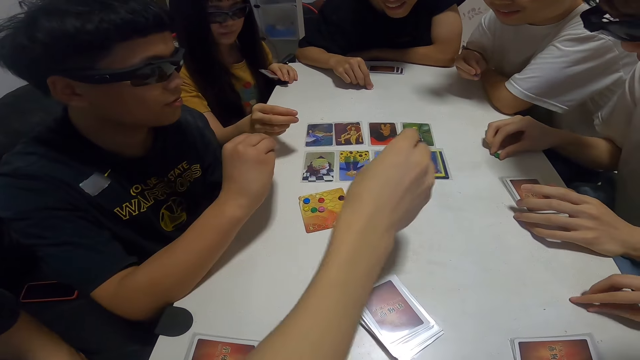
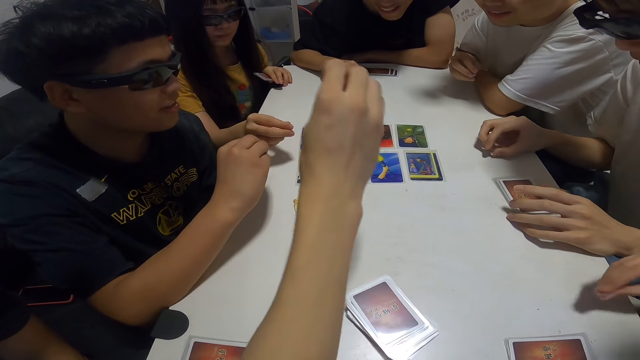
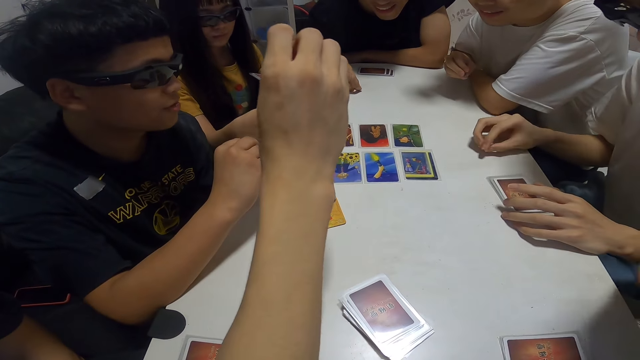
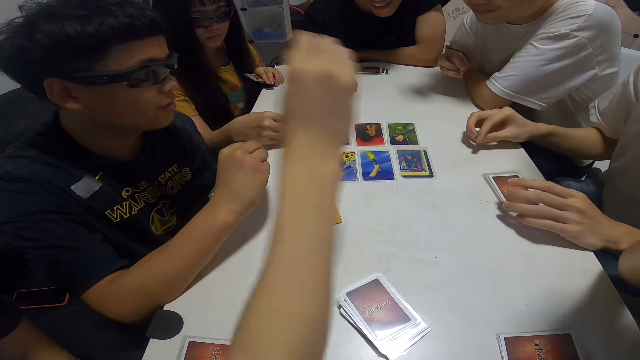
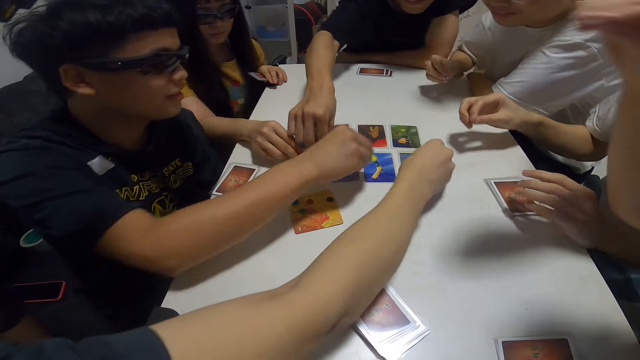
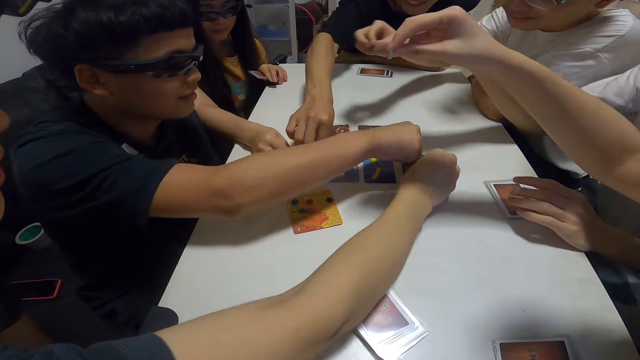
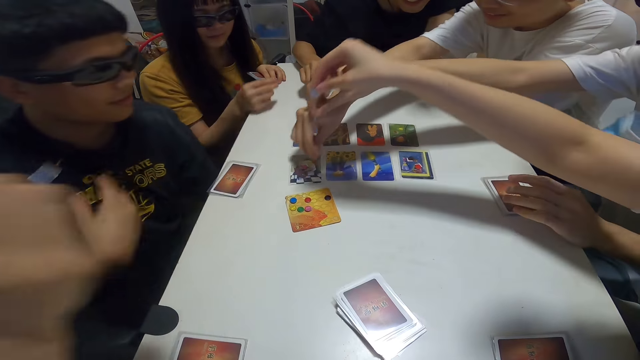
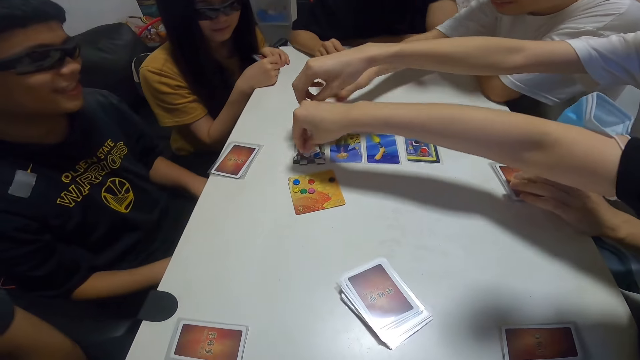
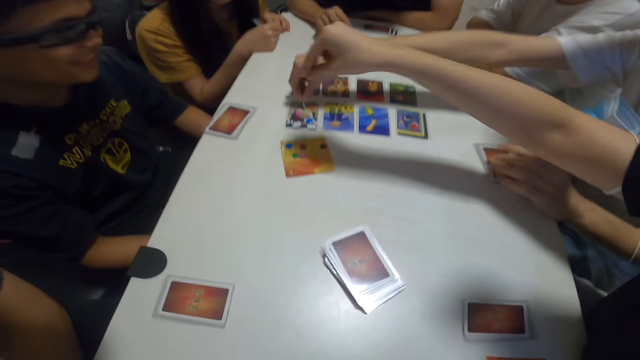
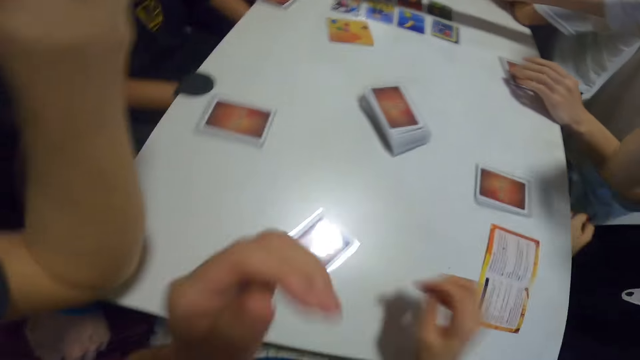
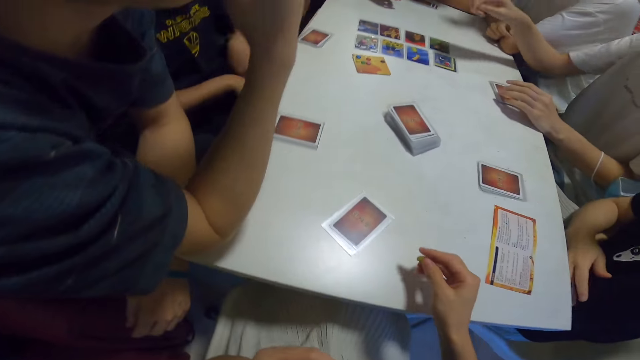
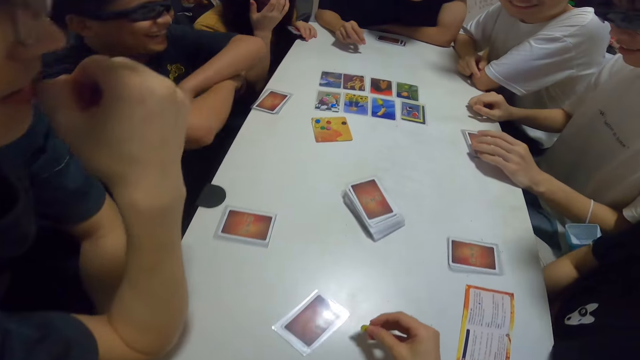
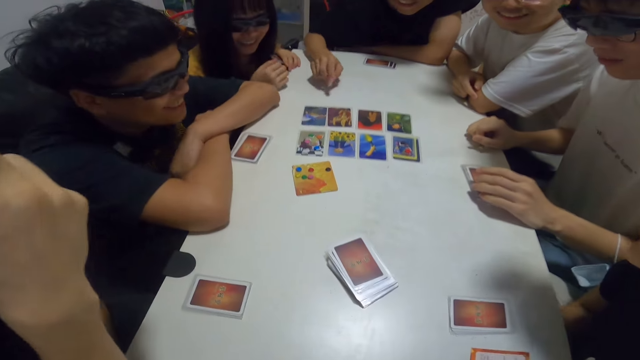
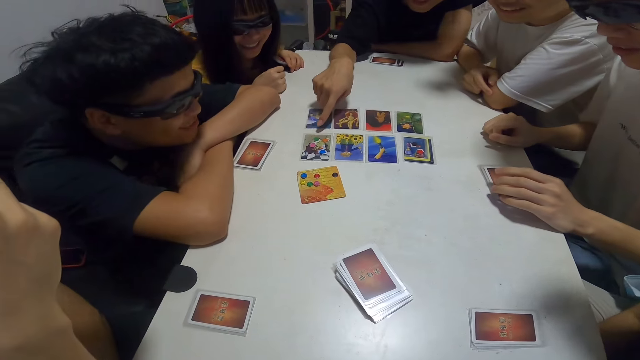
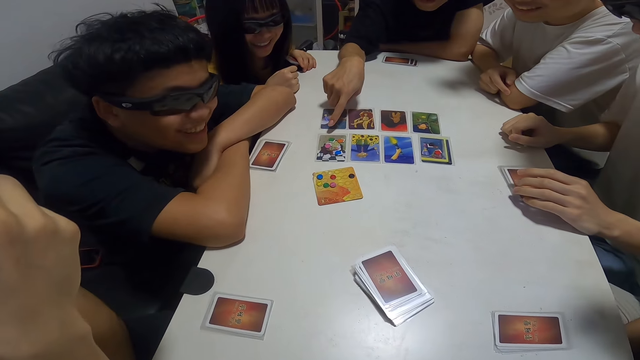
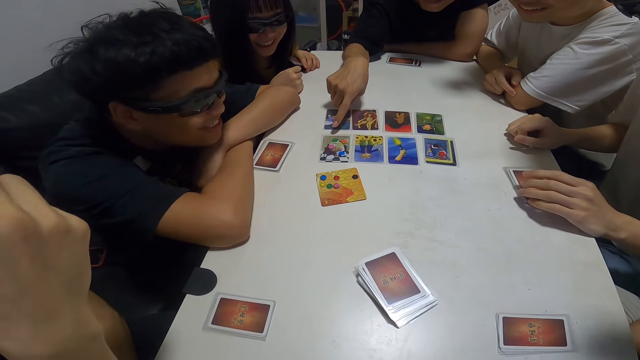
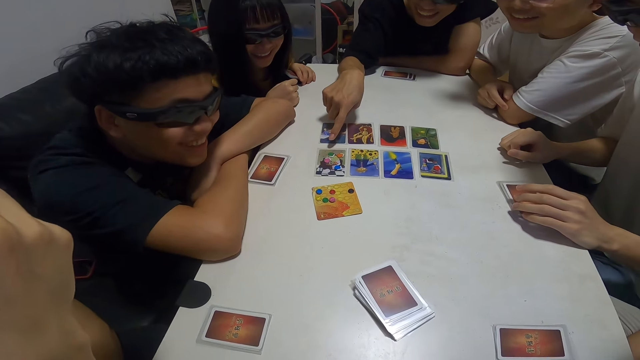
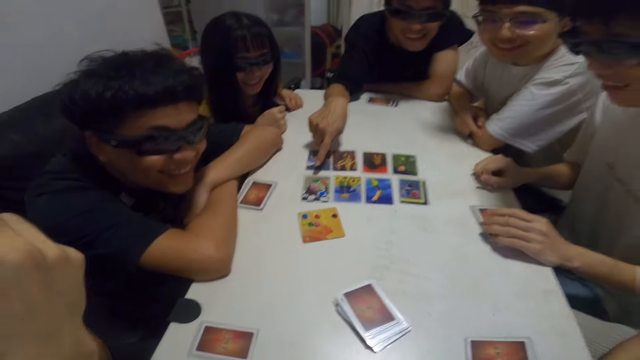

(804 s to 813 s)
The camera wearer interacts with the group.

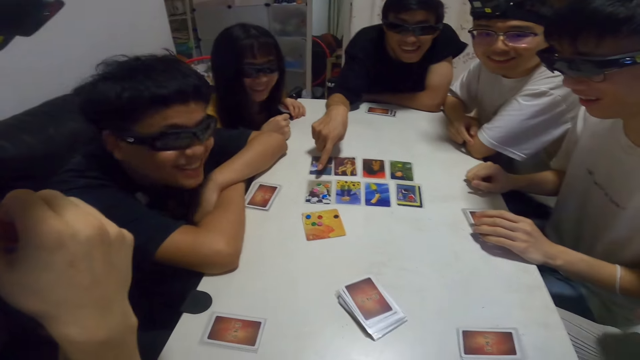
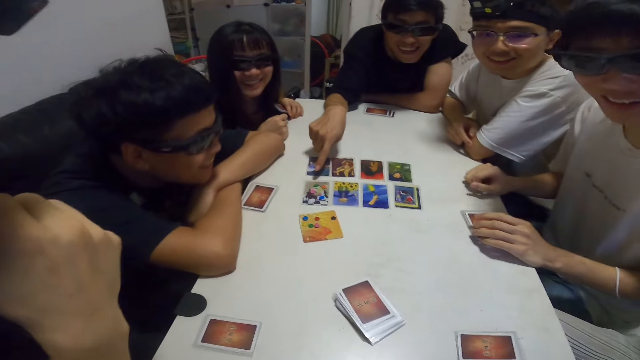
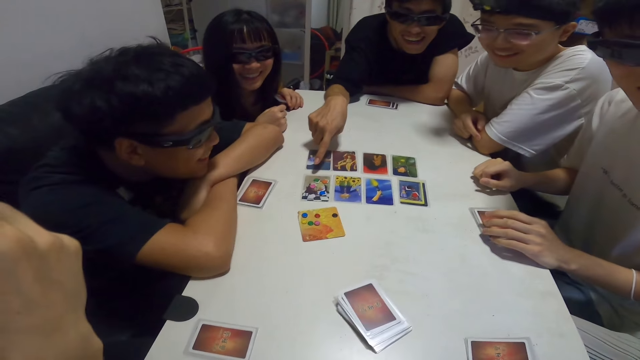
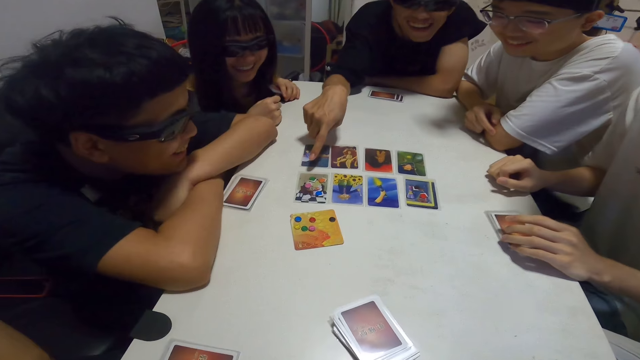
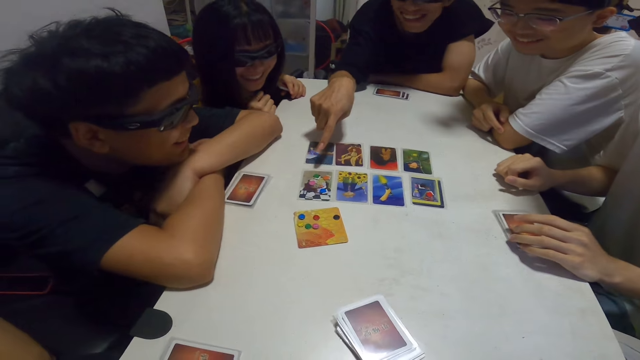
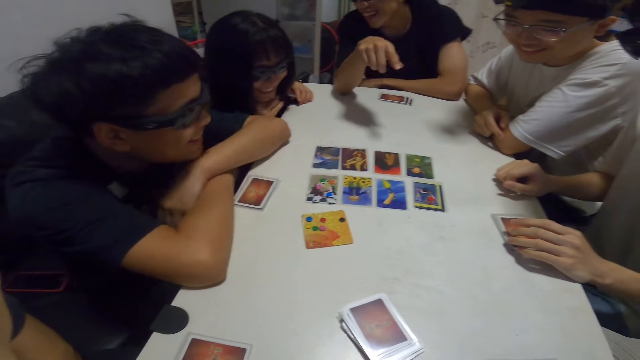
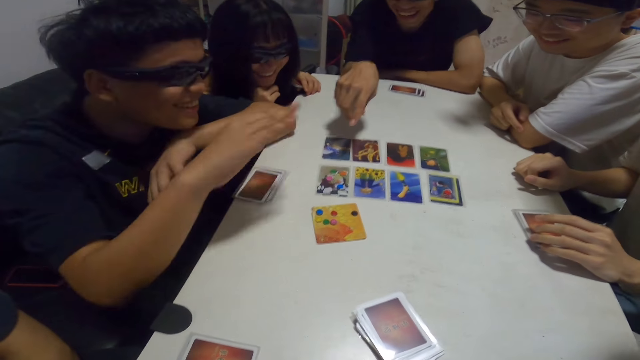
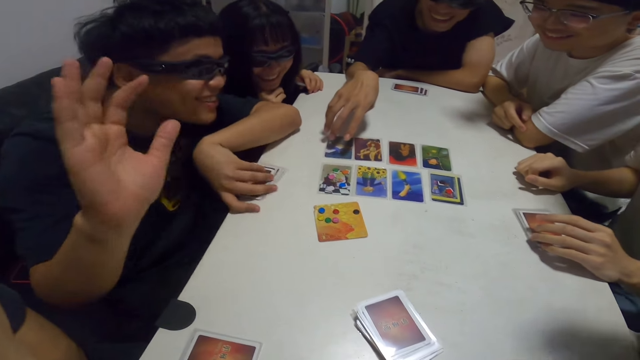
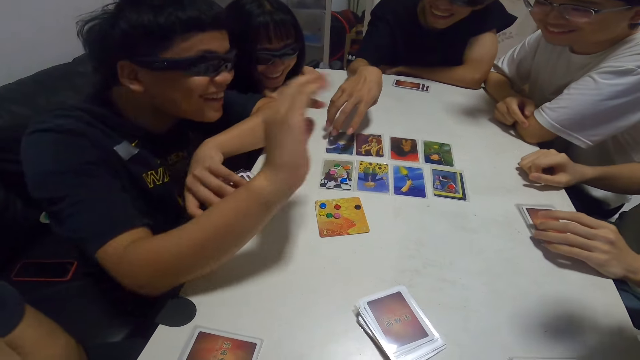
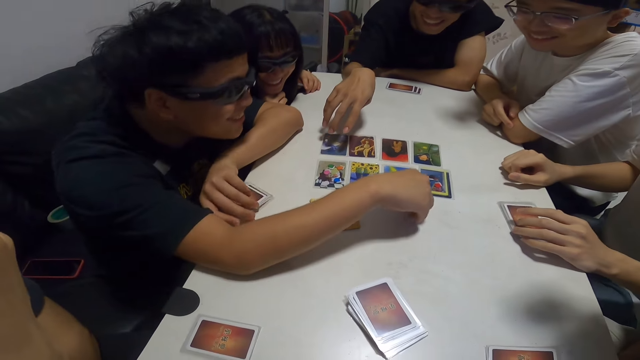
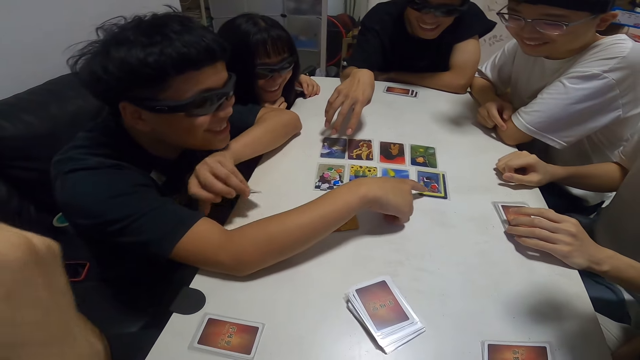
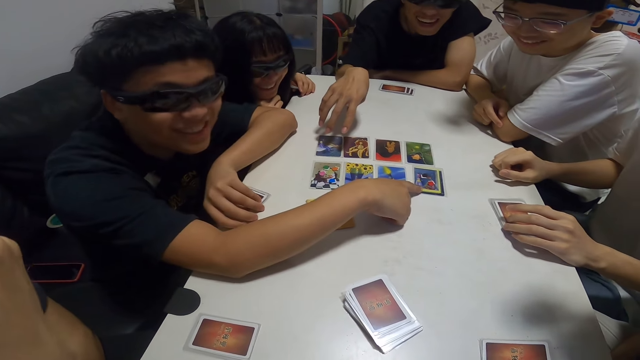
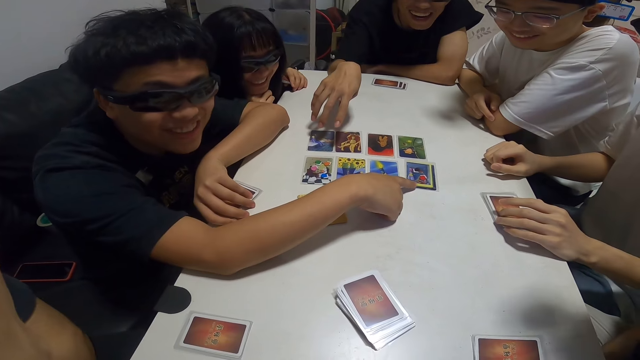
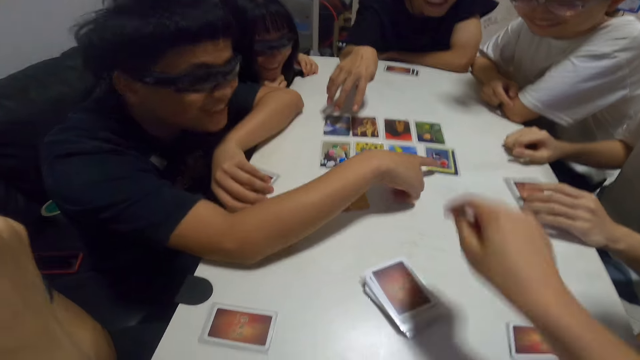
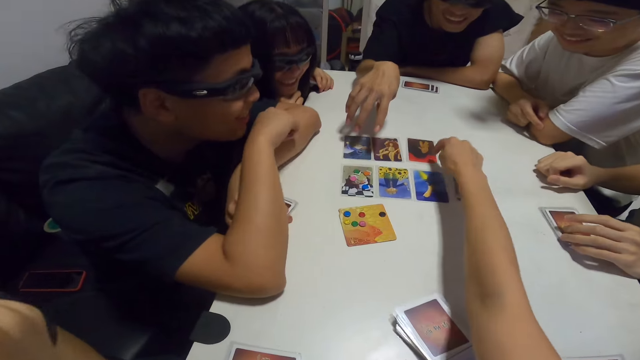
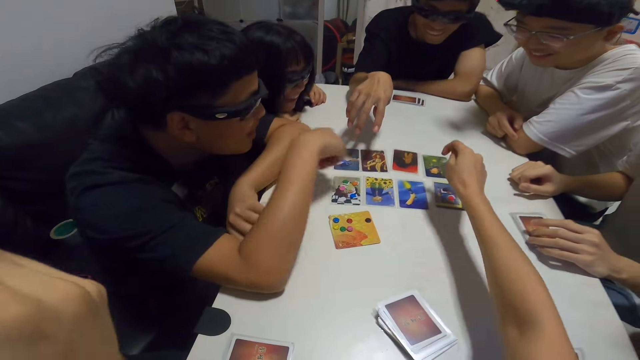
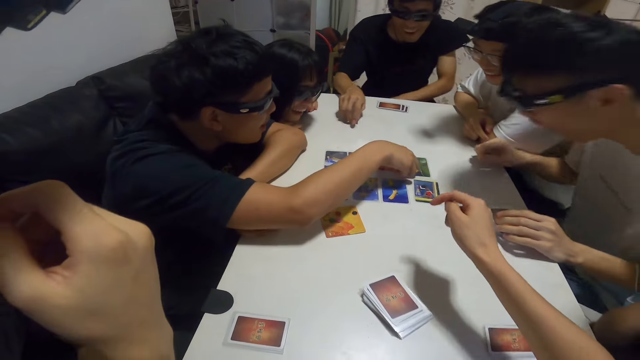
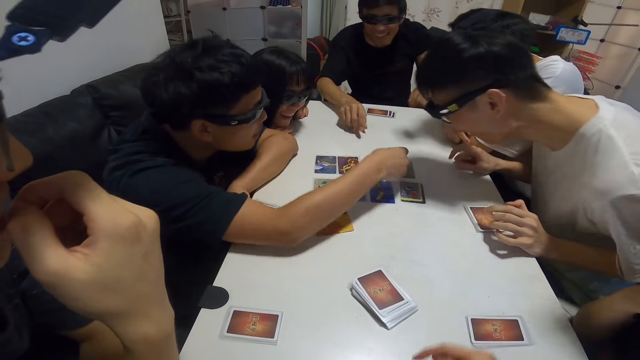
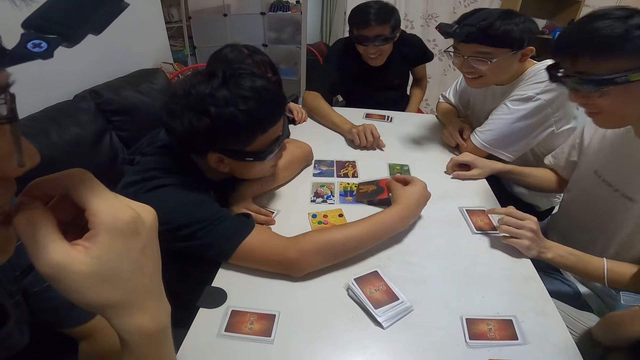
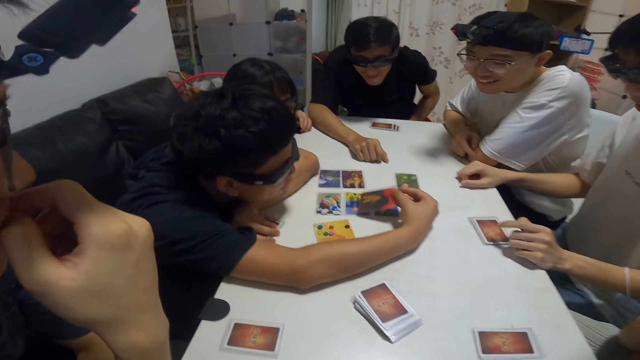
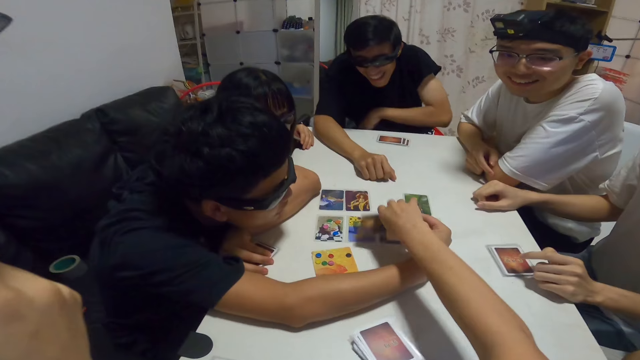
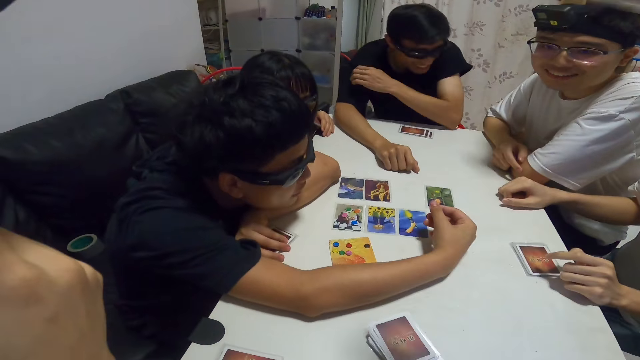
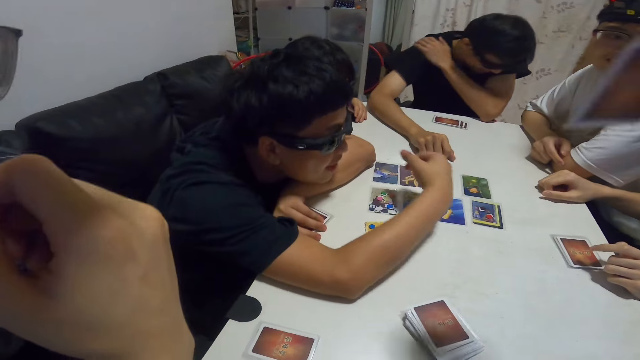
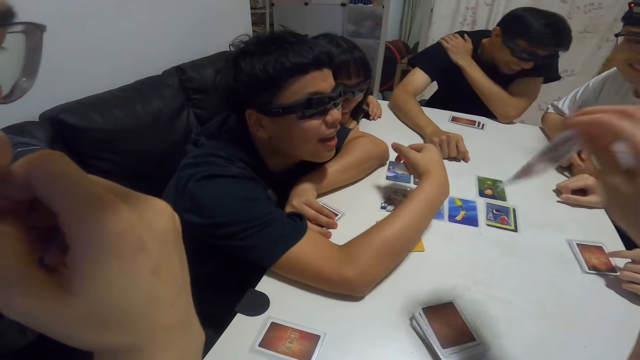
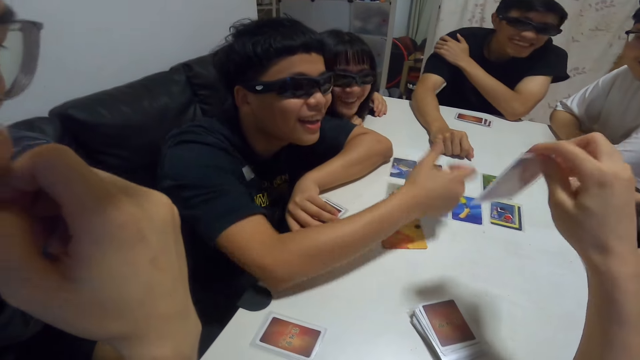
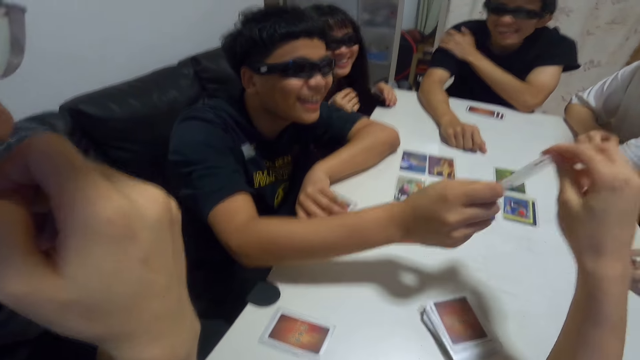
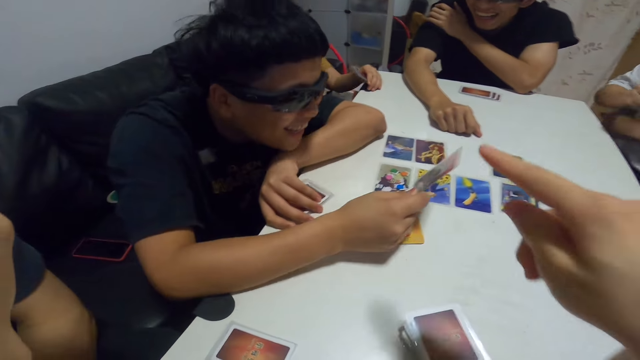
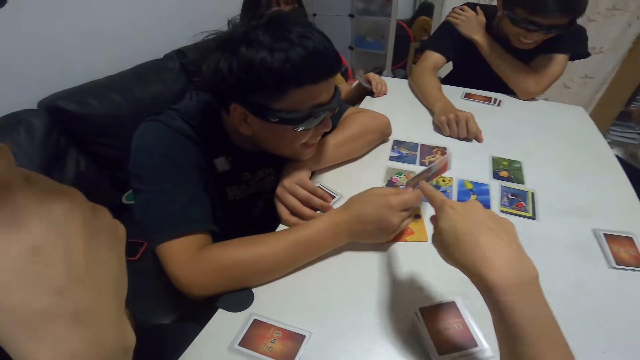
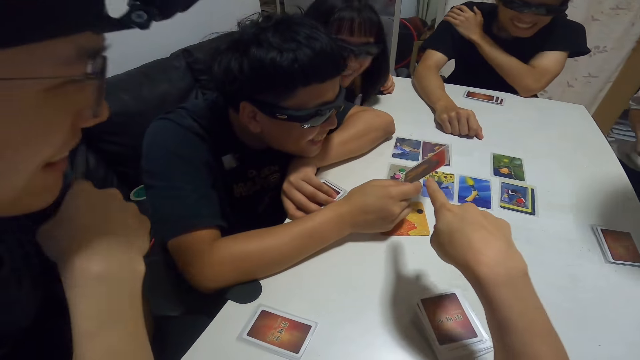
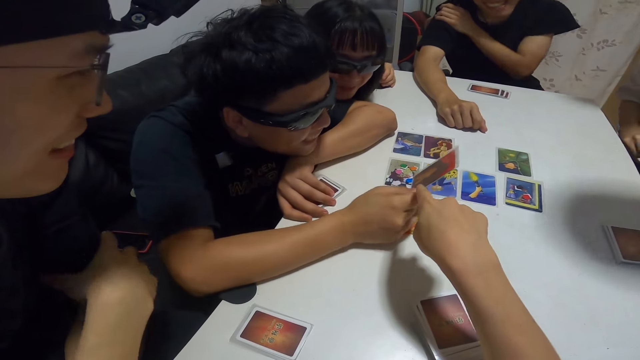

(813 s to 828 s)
A man touches the card. The camera wearer taps at a card on the table. They grab a card from the hand of a guy. Another man picks the card. The guy collects the card from the camera wearer's hand. The camera wearer gives the card back to the guy. They point at the card.
